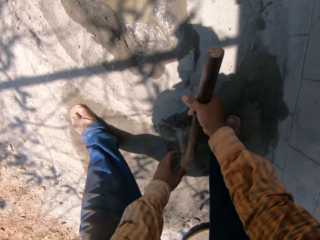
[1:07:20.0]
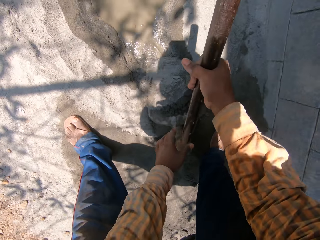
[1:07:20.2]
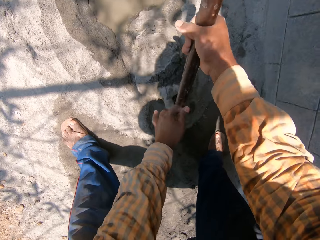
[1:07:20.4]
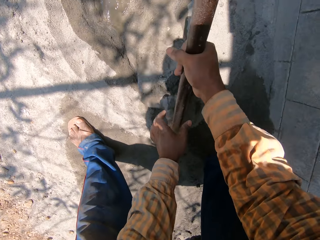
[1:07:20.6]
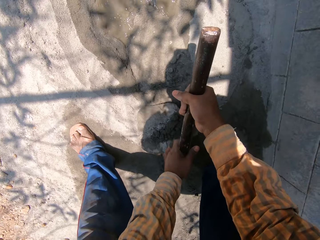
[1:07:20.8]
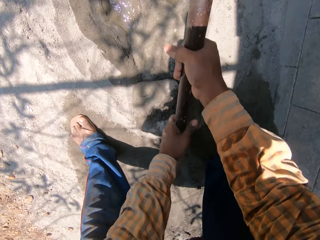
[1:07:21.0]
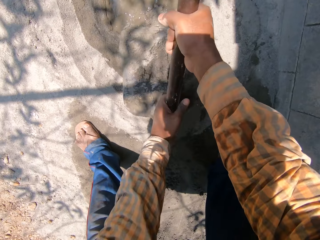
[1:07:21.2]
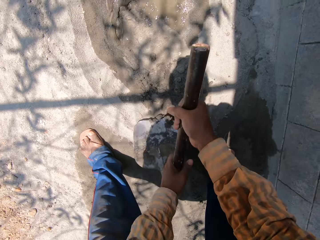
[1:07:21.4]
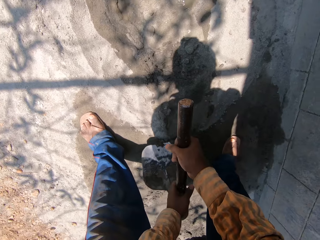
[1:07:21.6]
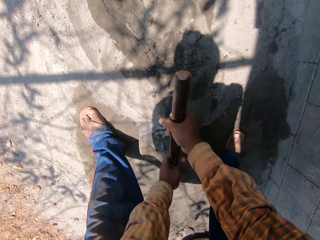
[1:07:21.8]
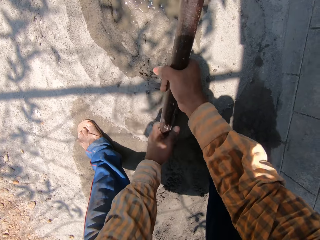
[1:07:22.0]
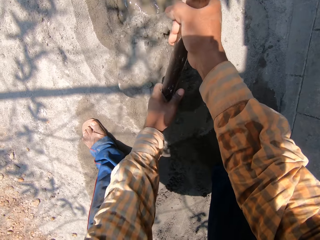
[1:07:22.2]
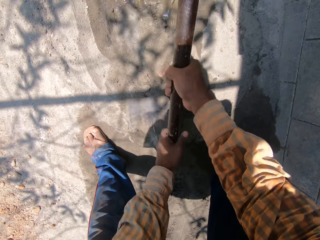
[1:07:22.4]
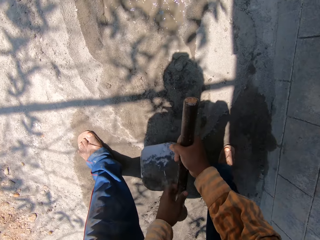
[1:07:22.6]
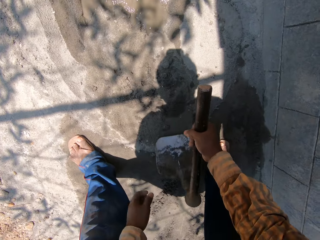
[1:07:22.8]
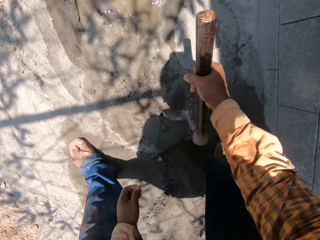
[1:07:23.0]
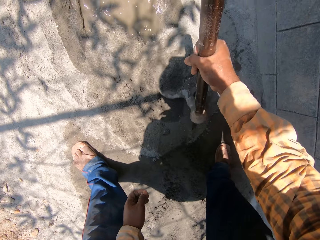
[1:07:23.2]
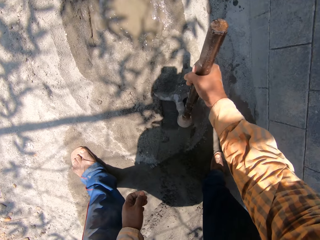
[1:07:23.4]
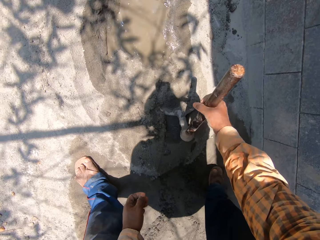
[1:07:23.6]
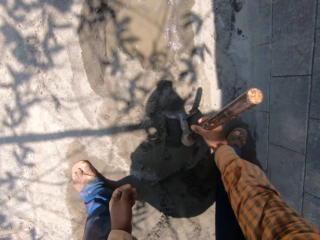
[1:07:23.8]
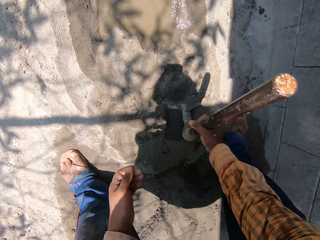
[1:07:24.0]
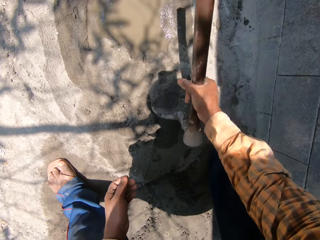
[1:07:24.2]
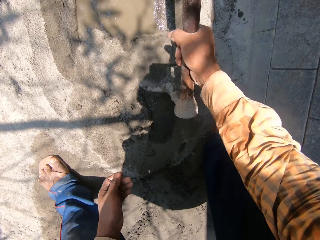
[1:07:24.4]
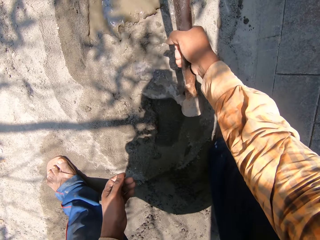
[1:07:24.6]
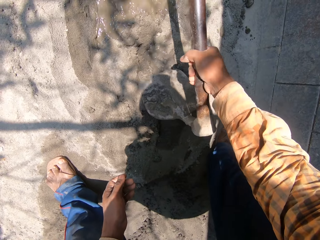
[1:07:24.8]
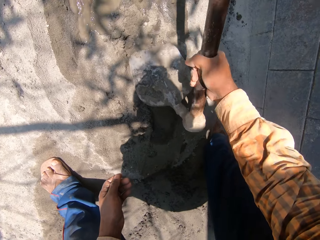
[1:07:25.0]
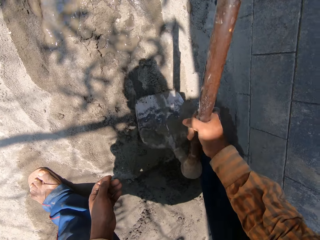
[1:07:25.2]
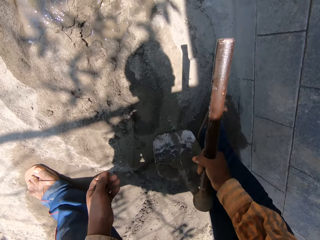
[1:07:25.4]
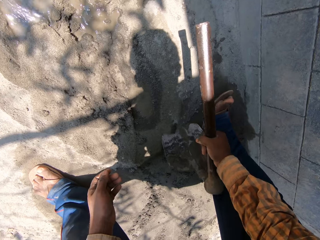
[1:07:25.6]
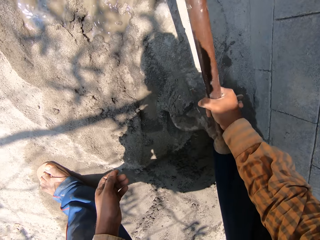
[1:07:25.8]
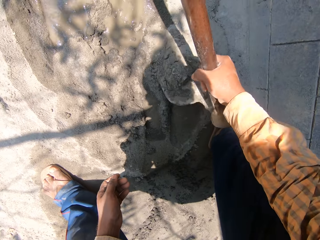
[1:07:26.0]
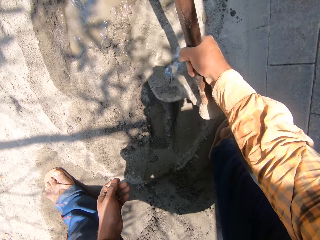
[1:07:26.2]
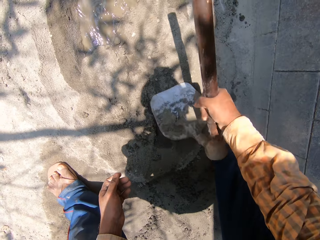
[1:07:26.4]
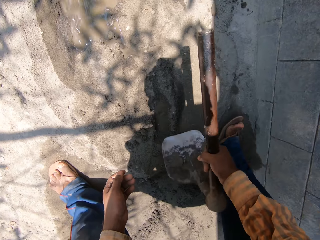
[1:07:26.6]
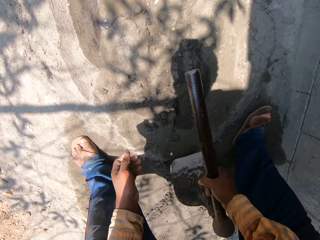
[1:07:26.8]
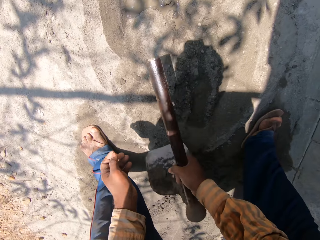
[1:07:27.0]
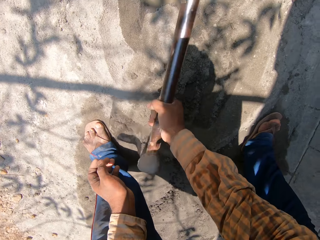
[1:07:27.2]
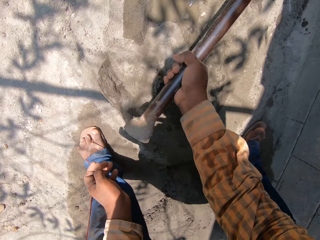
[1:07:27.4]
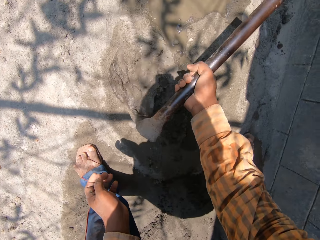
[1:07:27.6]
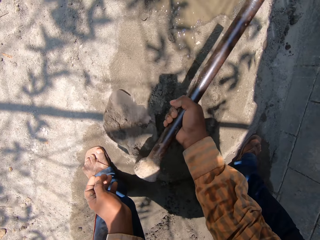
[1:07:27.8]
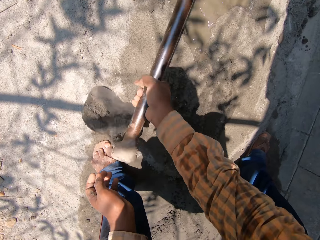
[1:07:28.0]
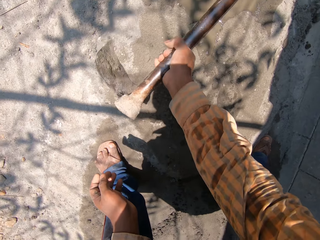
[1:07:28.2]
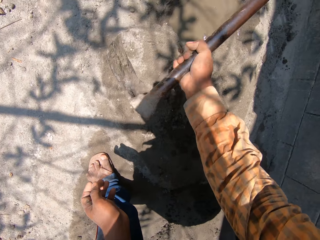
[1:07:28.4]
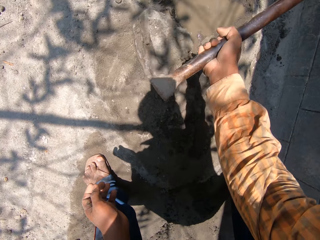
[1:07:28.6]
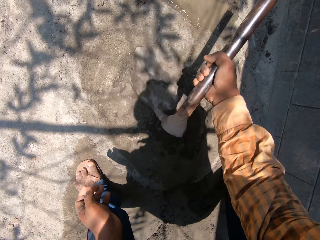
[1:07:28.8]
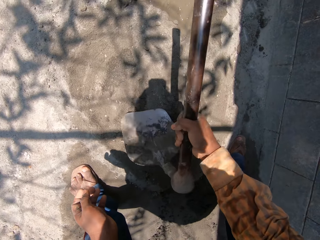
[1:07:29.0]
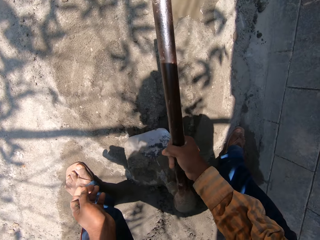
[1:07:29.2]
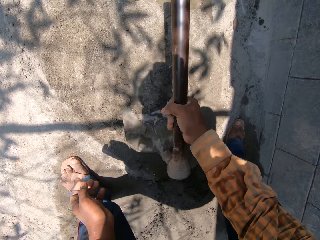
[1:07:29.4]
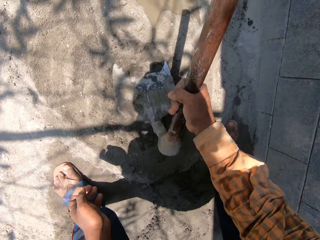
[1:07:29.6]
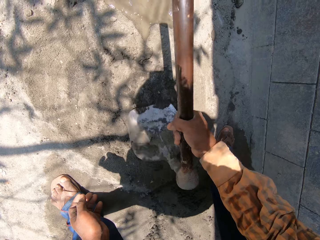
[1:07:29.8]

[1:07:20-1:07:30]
The camera wearer scoops sand from the ground with the hoe in his hands. He drops the sand in the water on the ground with the hoe in his hands. He mixes mortar using the hoe. He moves sand into the water on the ground with the hoe in his hands. He scoops sand from the ground with the hoe in his right hand. He drops the sand in the water on the ground with the hoe in his hands. He moves sand into the water on the ground with the hoe in his hands.

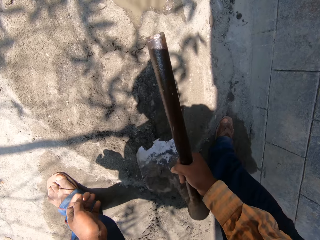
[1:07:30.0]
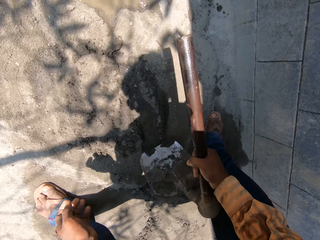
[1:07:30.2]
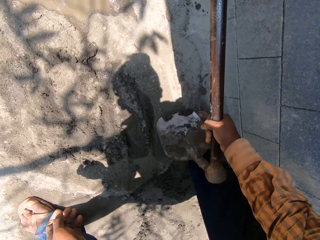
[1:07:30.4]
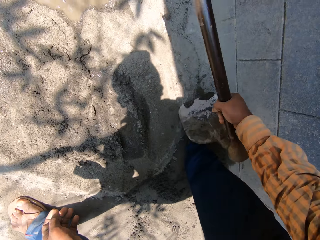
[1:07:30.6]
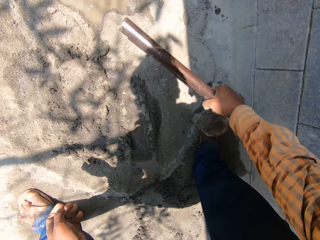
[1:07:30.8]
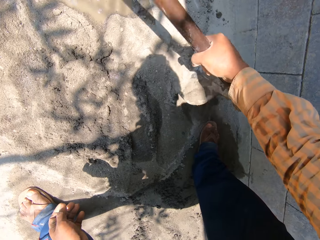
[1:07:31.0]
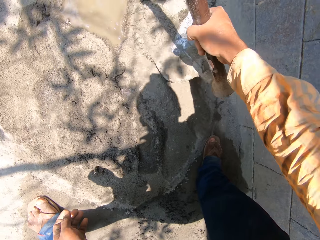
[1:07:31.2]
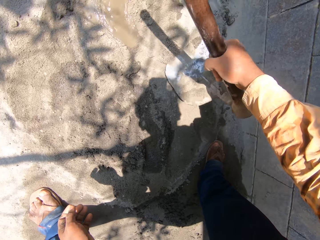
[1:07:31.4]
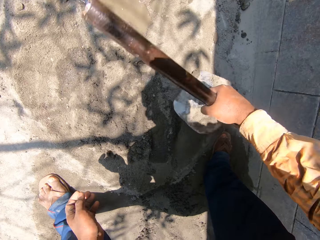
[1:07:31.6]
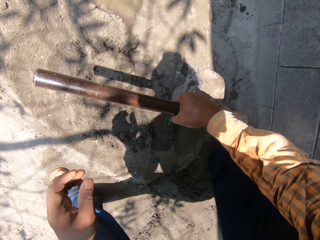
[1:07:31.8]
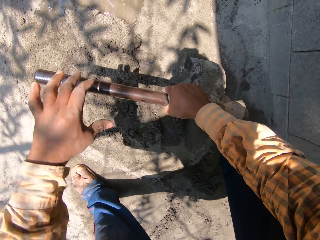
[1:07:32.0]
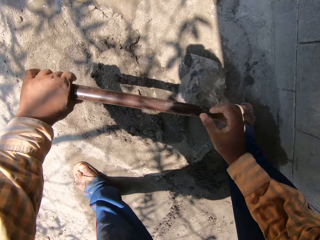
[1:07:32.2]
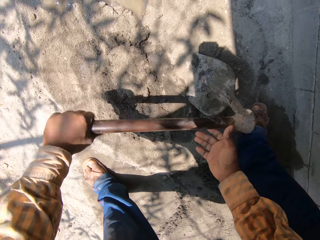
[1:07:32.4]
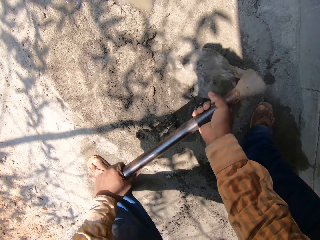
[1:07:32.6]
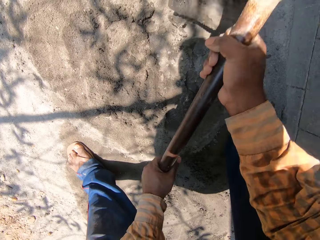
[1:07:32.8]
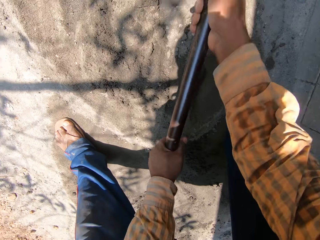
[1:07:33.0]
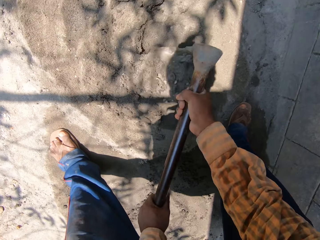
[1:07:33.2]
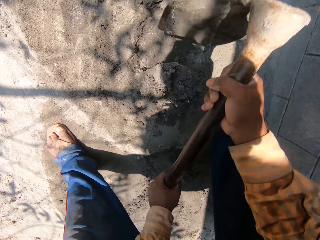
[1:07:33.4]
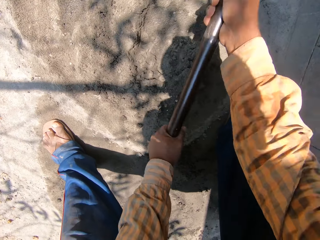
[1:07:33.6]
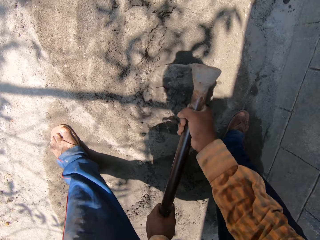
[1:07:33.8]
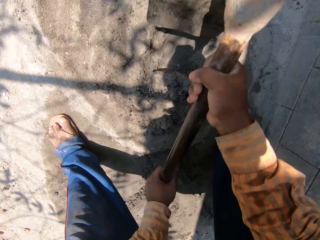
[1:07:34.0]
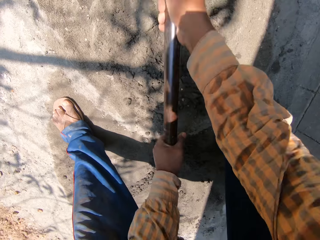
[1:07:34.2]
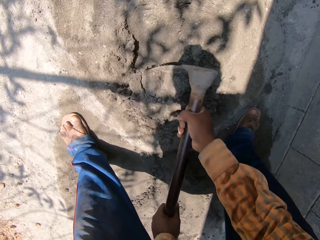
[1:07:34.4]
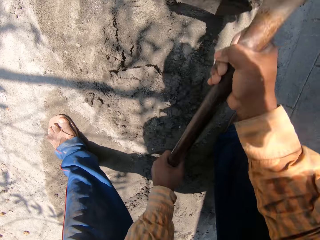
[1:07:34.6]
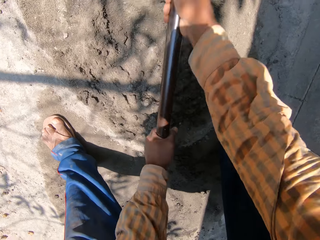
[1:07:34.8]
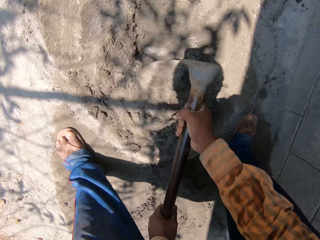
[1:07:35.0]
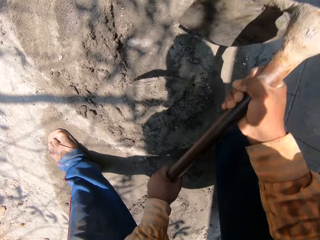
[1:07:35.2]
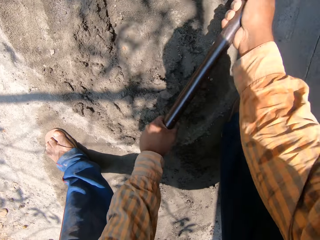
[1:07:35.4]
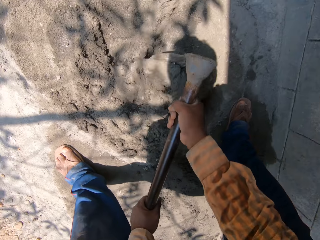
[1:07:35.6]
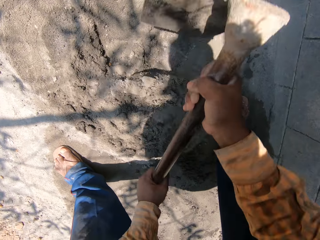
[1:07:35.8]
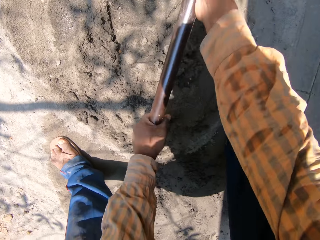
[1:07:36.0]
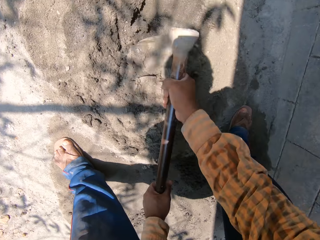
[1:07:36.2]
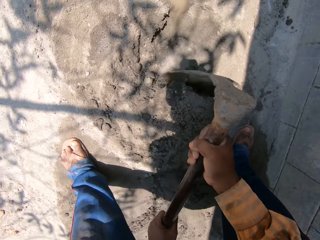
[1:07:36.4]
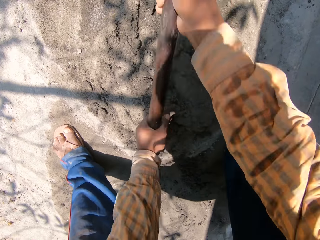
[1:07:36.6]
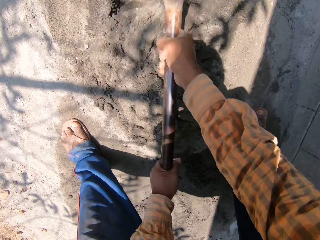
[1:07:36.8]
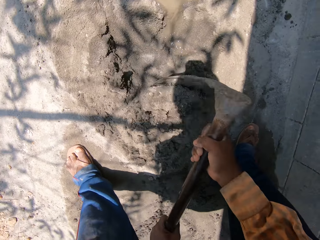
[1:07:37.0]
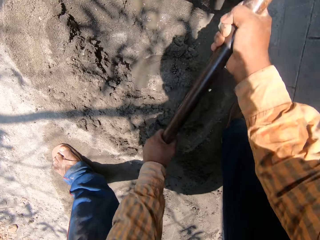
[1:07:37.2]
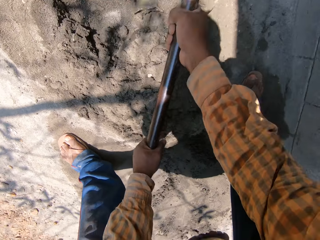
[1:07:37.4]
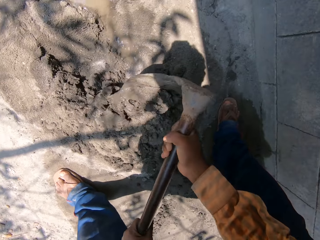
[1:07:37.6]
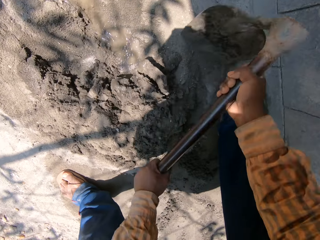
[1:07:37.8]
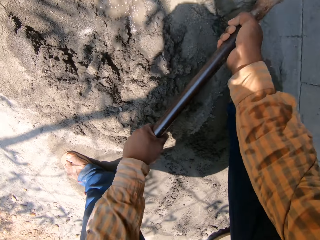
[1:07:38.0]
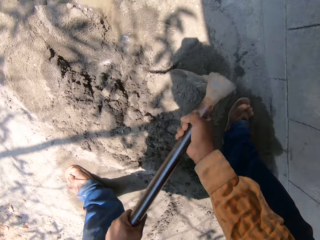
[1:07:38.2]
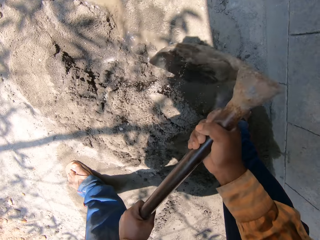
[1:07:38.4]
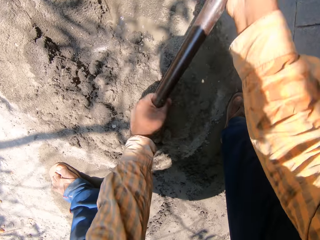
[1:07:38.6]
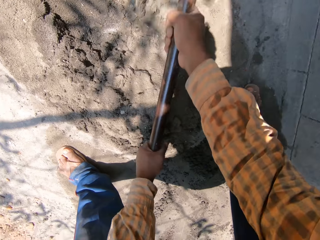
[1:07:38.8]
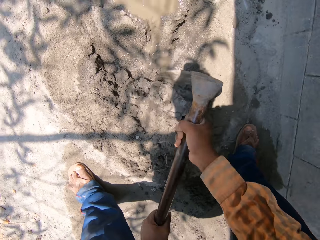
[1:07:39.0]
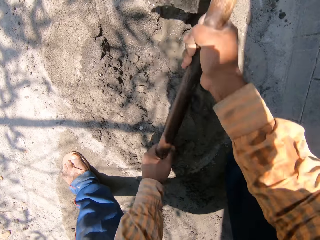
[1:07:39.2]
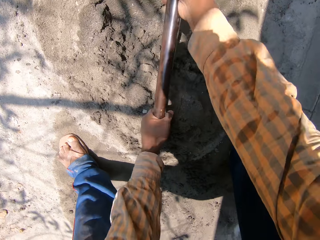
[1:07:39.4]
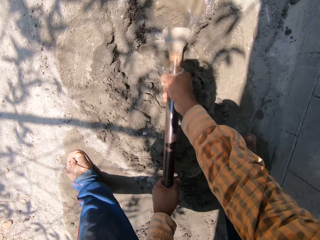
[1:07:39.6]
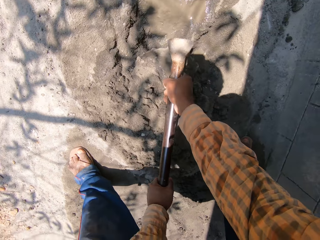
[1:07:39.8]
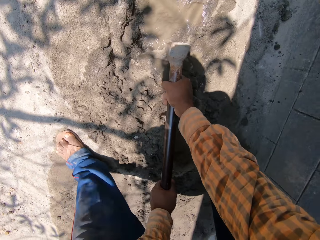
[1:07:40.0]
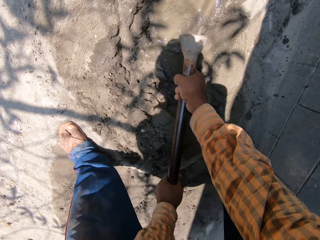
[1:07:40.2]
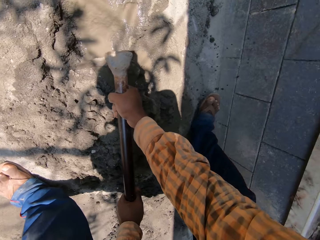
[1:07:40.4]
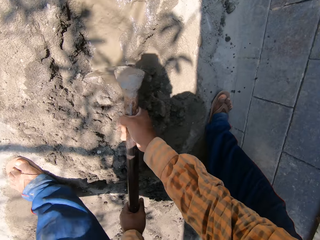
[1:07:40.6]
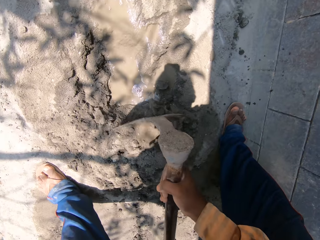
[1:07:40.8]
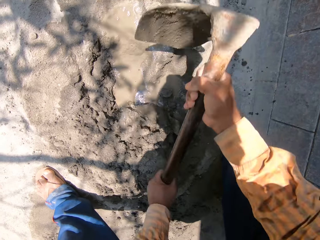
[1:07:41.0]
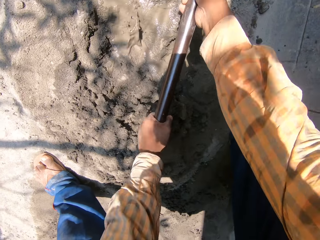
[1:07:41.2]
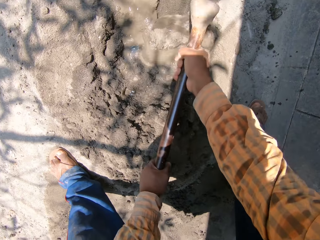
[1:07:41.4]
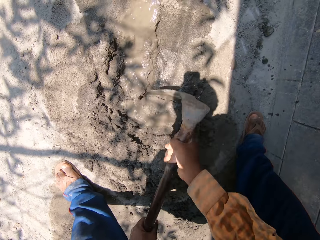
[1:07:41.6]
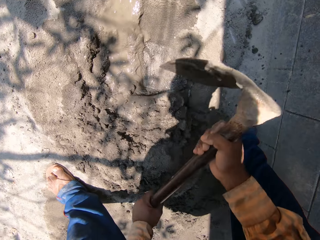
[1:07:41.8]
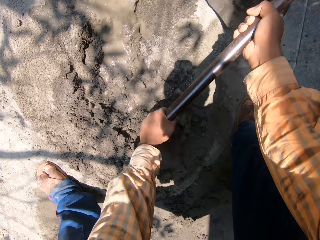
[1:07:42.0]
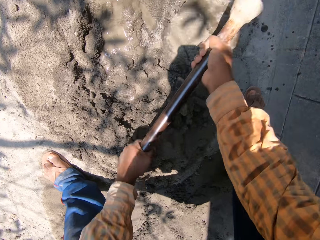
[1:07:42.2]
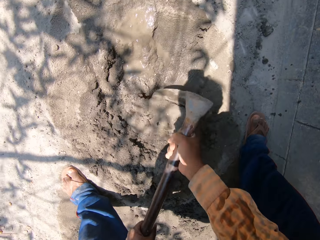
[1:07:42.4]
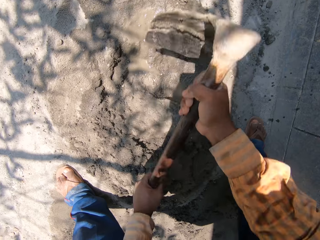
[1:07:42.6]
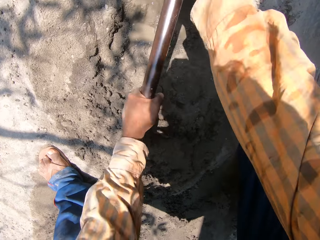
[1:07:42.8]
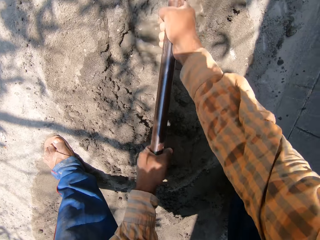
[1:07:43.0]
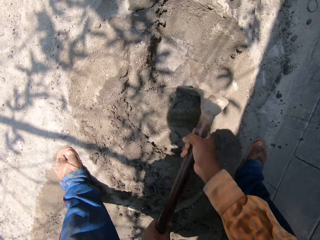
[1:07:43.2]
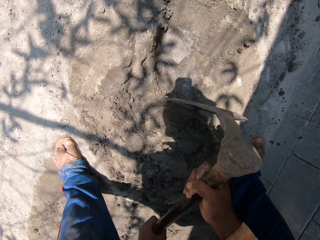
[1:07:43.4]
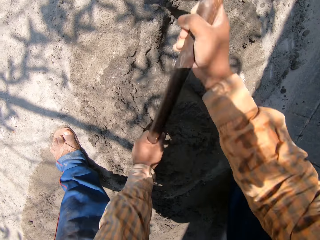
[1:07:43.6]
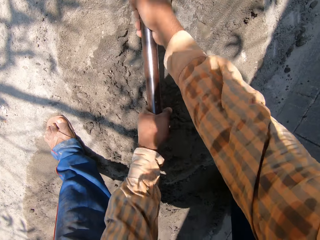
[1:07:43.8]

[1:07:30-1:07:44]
The camera wearer turns the hoe on the heap of sand on the ground with his hands. He mixes the heap of sand and water on the ground with the hoe in his hands.
